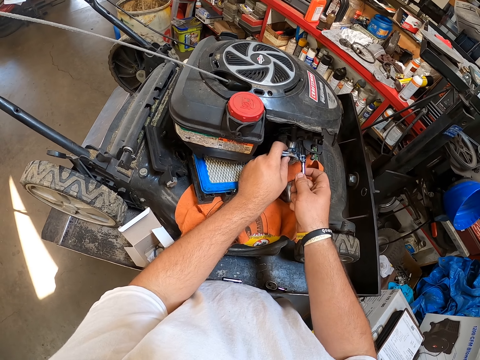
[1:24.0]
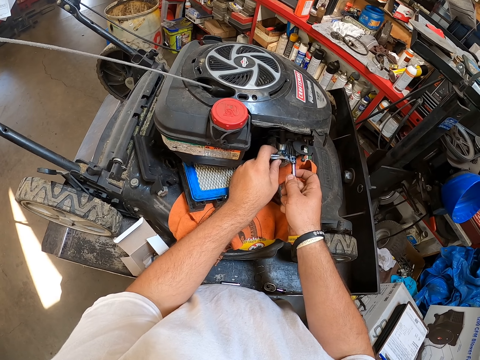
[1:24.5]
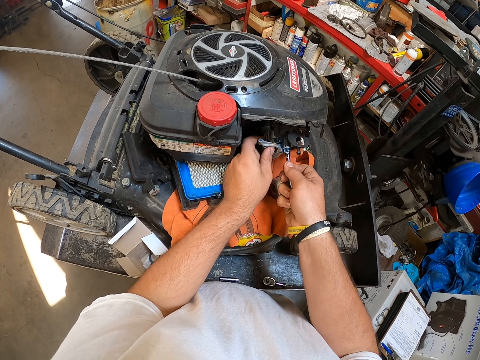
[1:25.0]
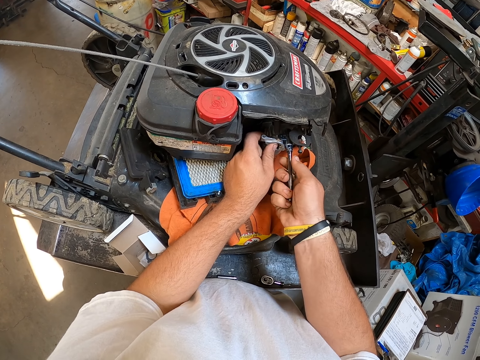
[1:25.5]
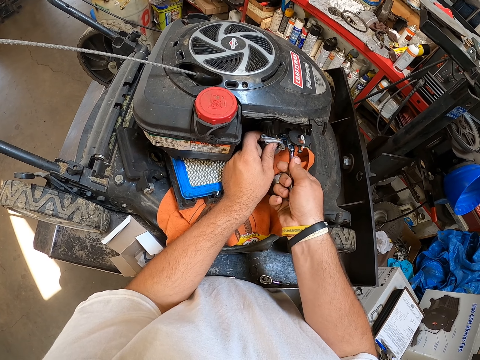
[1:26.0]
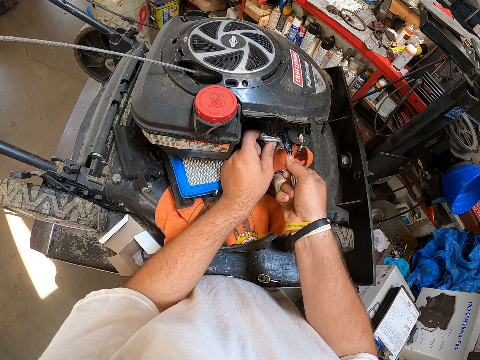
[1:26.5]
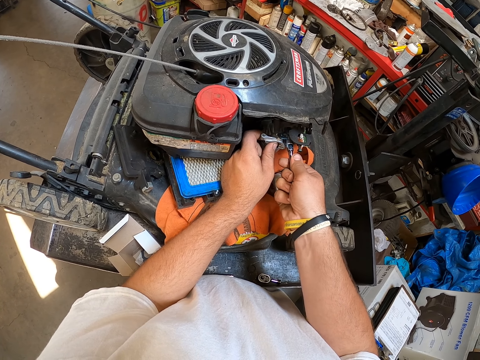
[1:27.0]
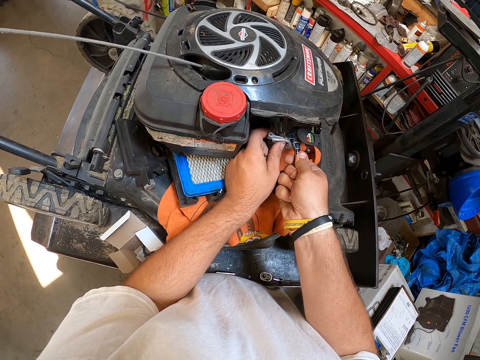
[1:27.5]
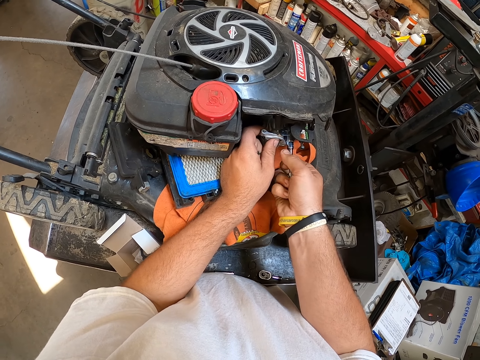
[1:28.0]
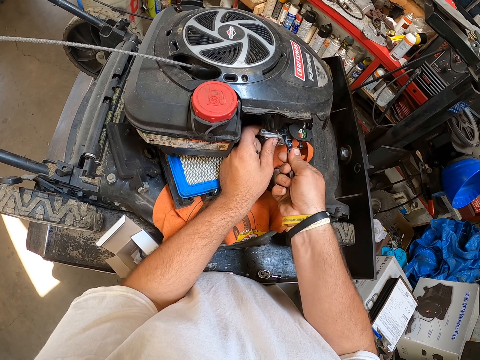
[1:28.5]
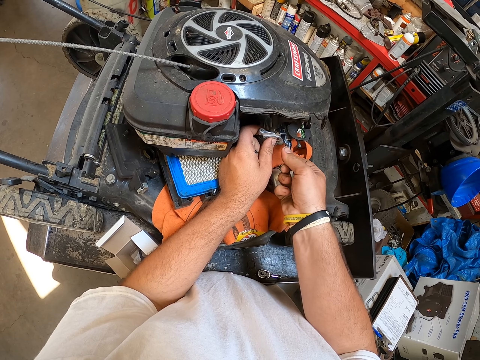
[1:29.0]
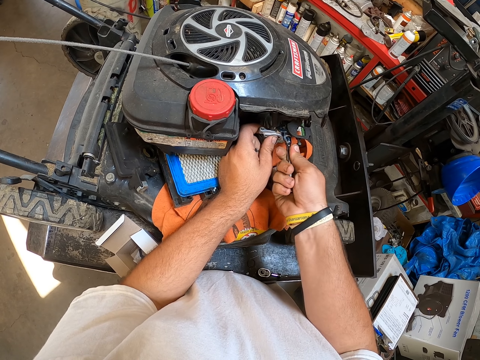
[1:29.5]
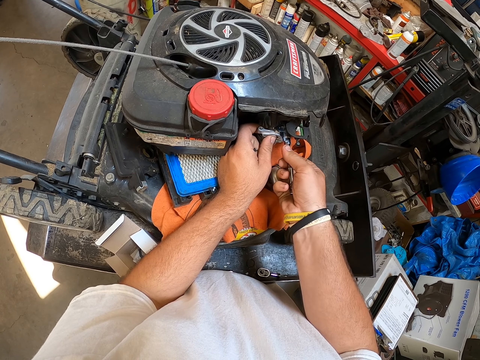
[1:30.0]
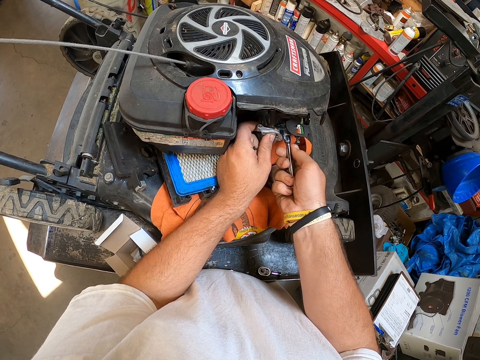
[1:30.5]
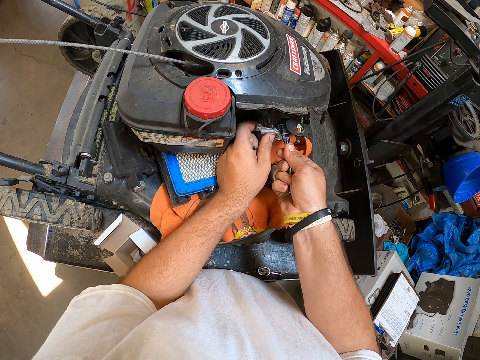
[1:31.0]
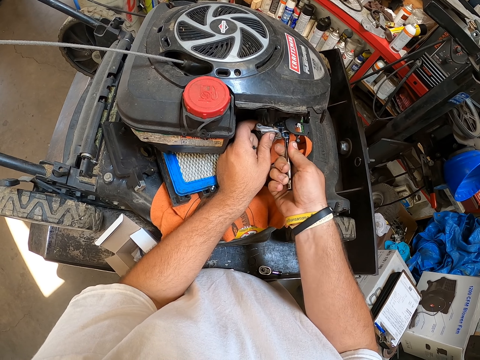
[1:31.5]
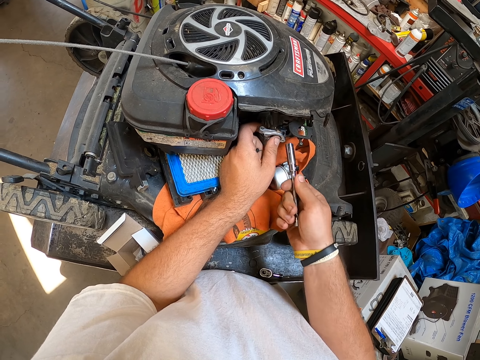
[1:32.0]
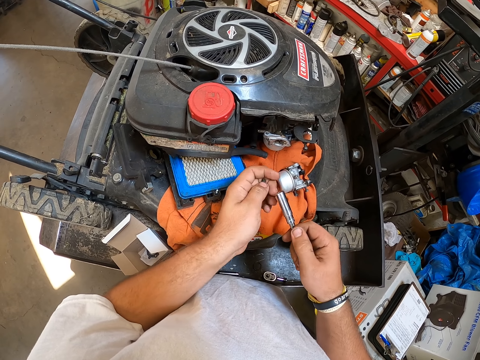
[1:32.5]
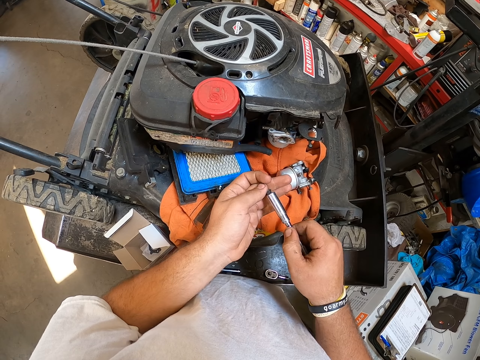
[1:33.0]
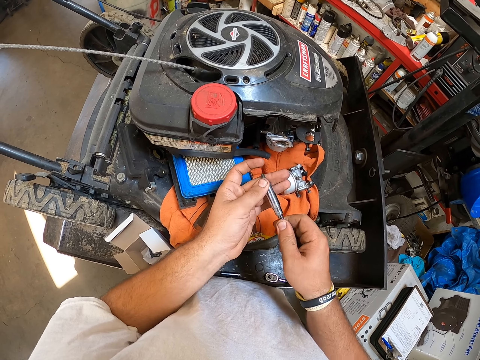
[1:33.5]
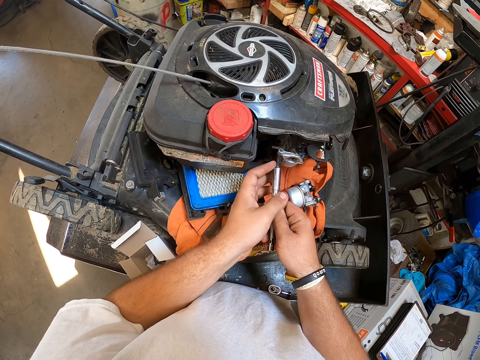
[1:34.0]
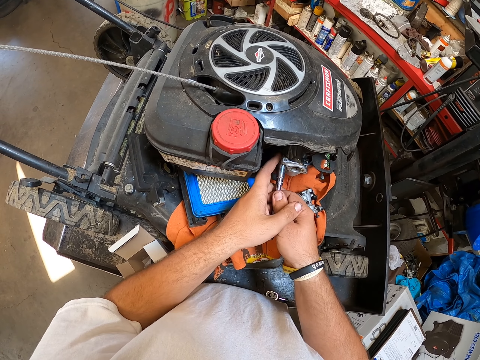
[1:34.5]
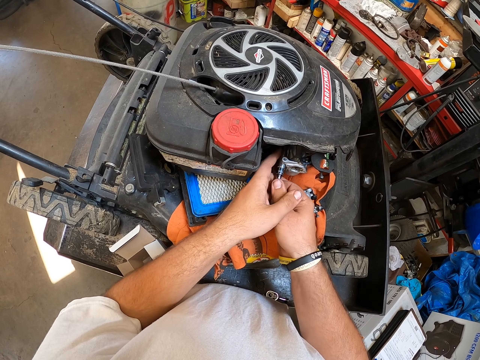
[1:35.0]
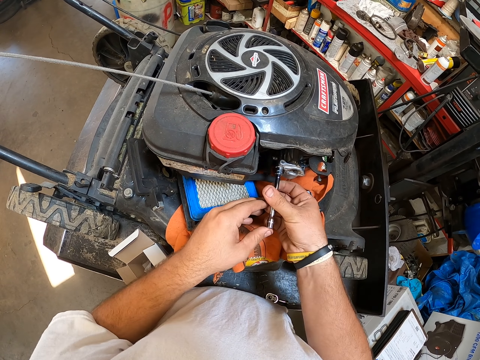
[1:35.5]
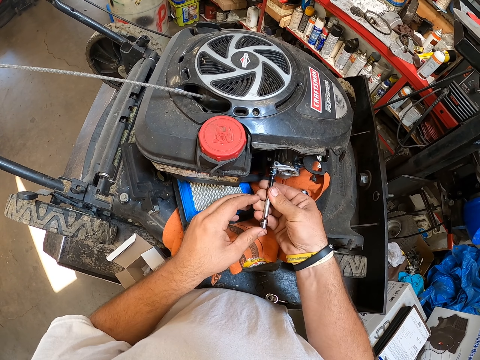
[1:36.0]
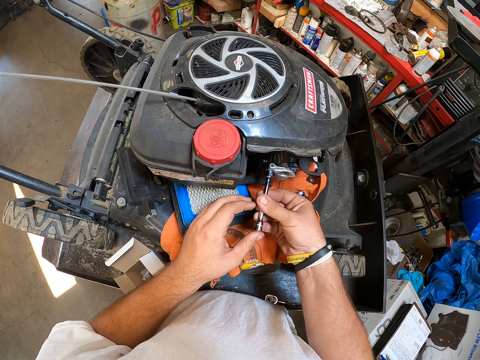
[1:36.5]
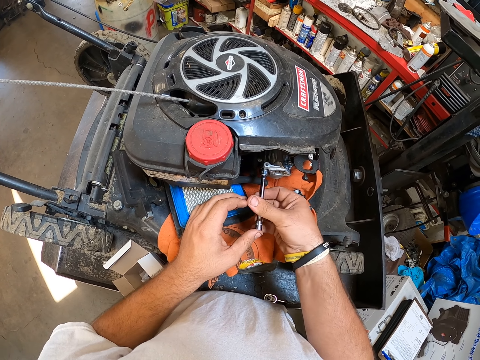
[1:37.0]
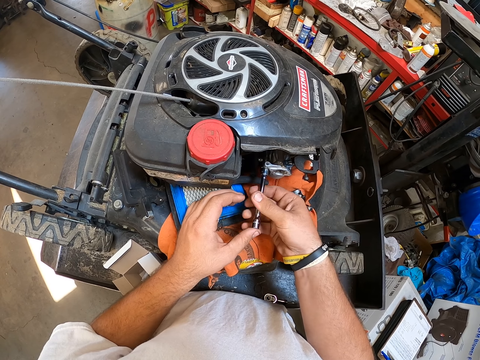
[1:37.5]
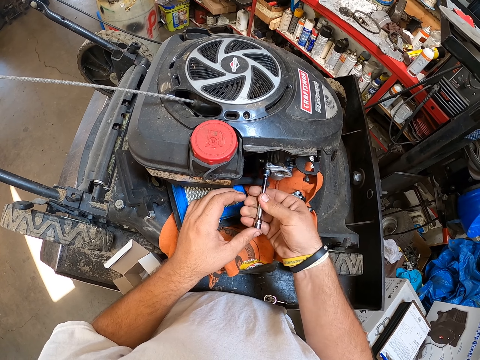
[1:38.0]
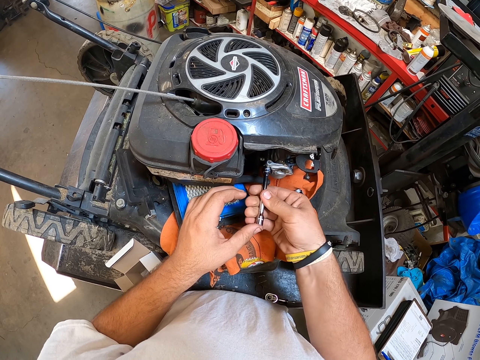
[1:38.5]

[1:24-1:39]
The camera wearer fixes the bolt into the lawn mower. They put a tool into the spark plug spanner. They fix something into the lawn mower.

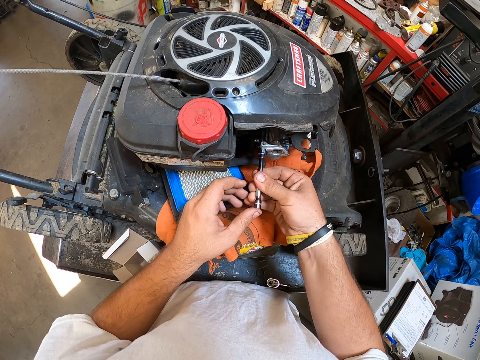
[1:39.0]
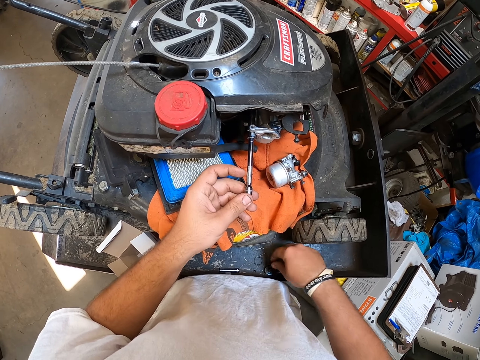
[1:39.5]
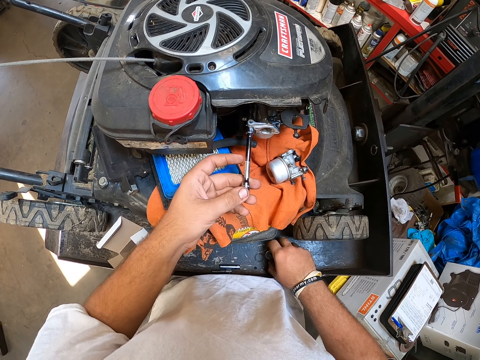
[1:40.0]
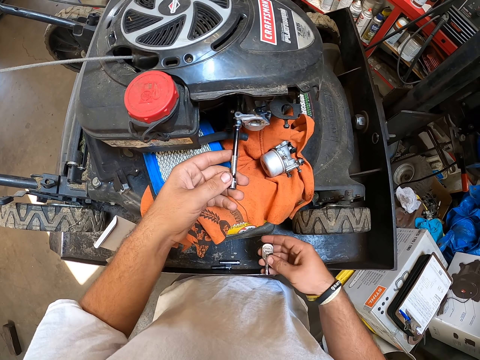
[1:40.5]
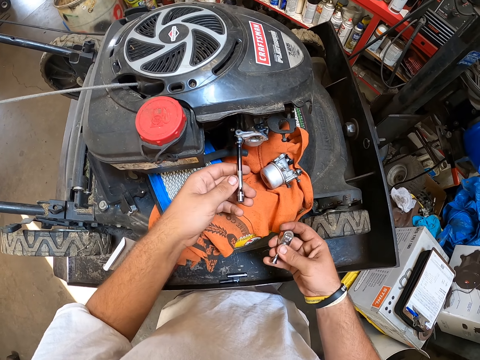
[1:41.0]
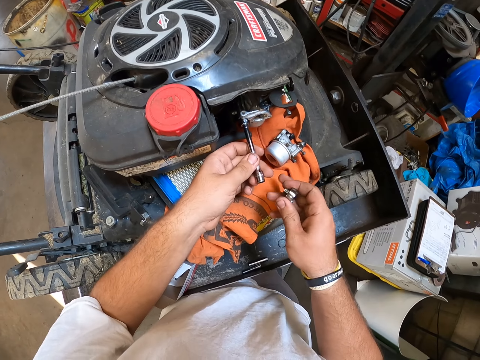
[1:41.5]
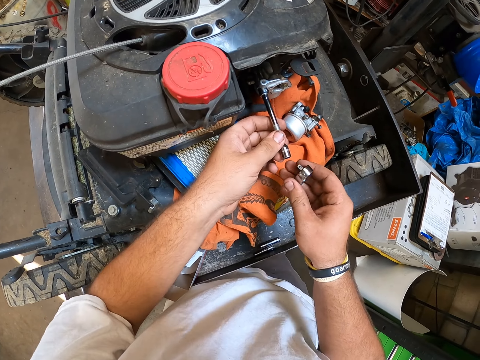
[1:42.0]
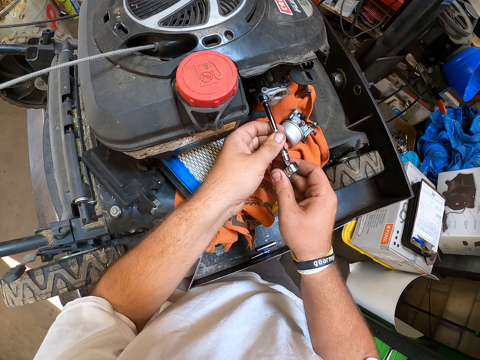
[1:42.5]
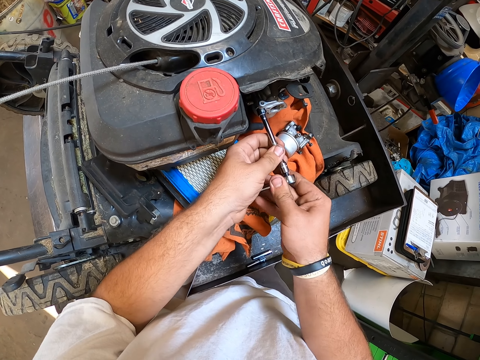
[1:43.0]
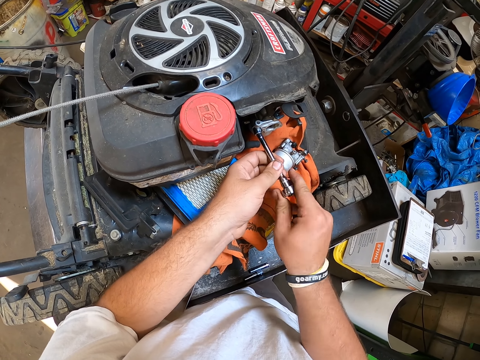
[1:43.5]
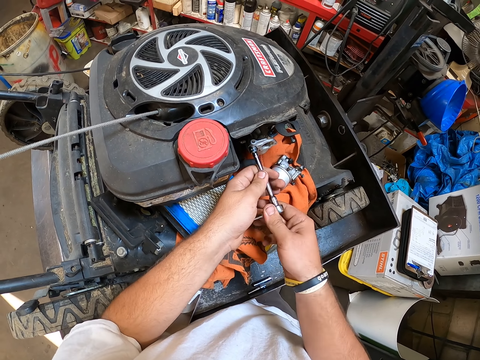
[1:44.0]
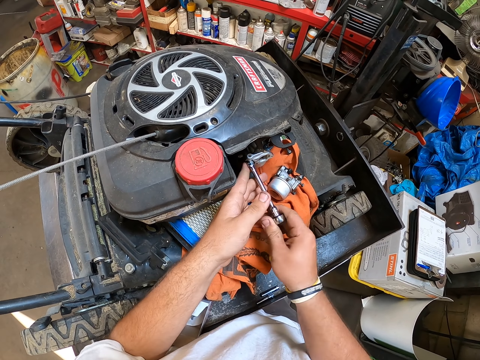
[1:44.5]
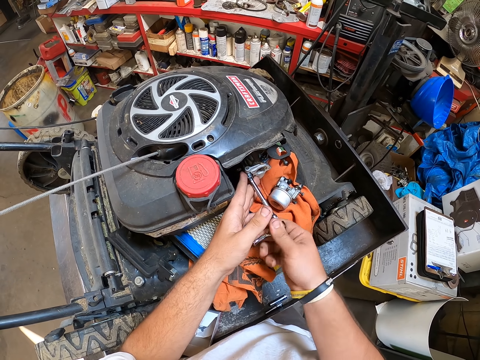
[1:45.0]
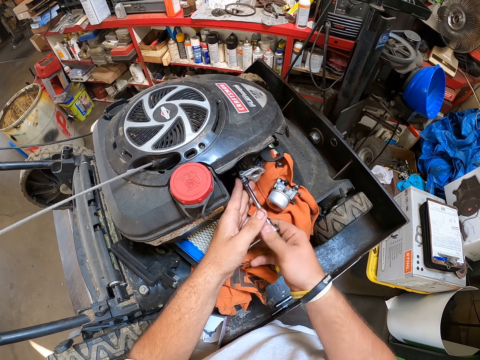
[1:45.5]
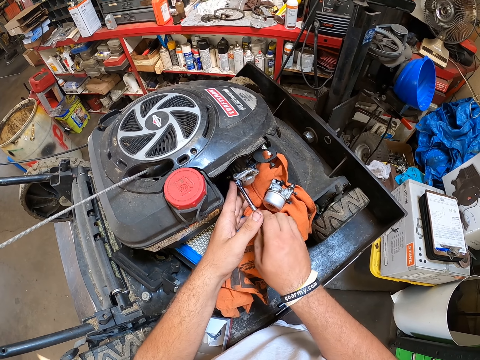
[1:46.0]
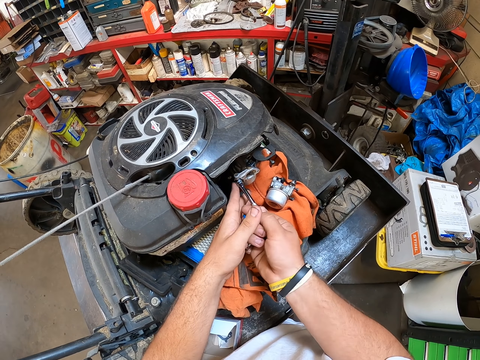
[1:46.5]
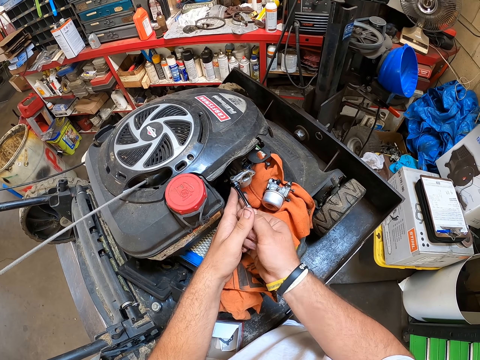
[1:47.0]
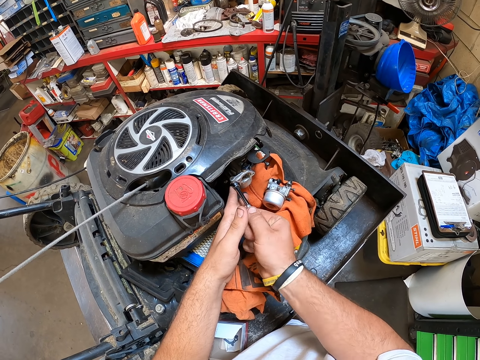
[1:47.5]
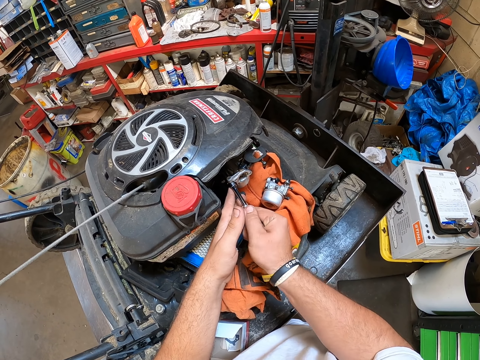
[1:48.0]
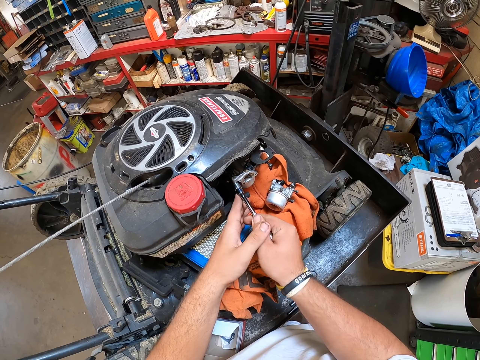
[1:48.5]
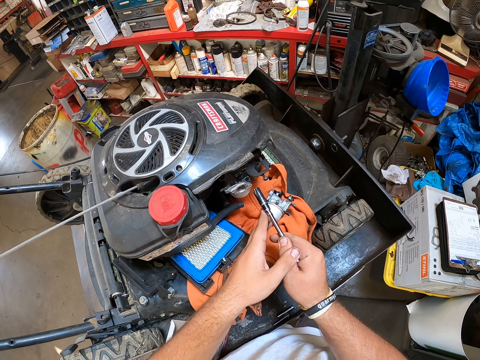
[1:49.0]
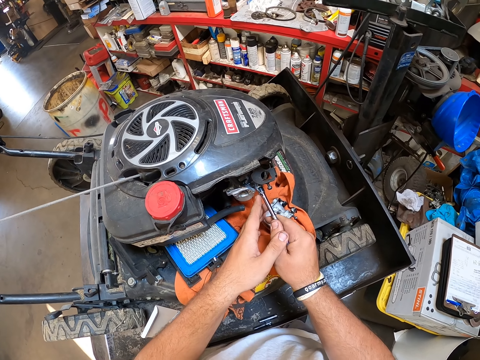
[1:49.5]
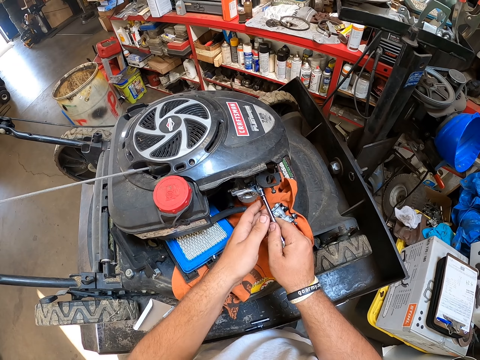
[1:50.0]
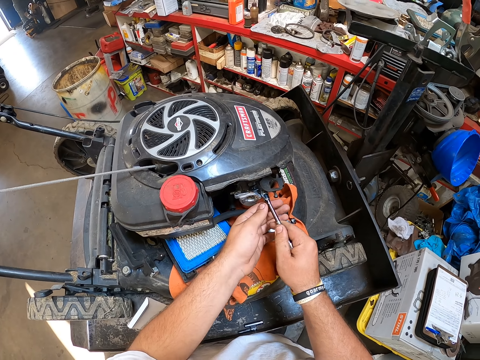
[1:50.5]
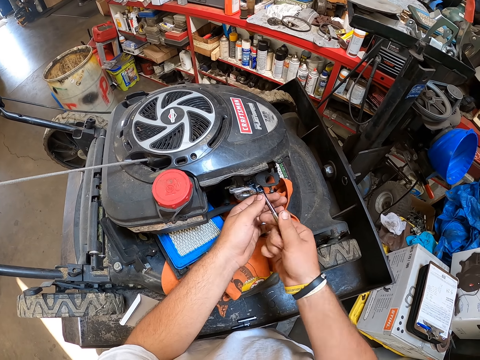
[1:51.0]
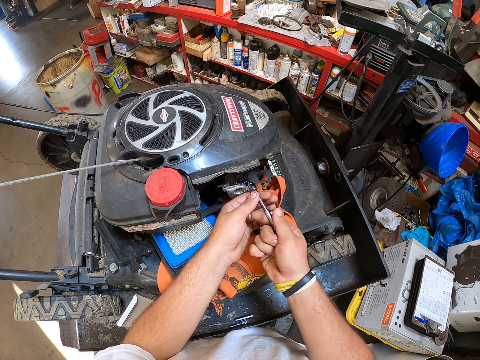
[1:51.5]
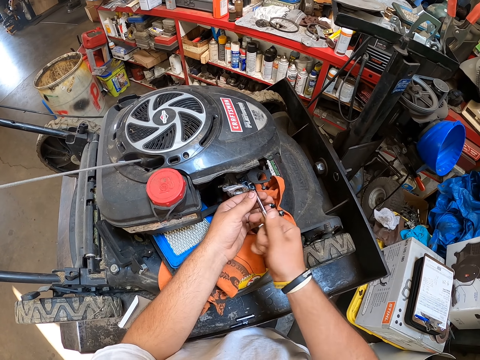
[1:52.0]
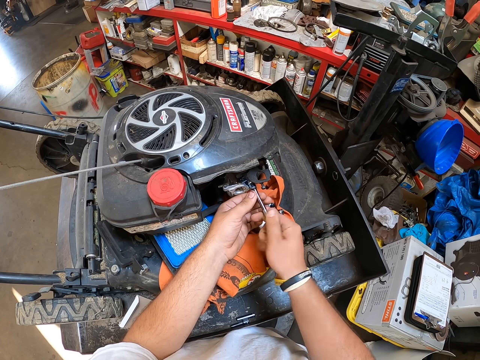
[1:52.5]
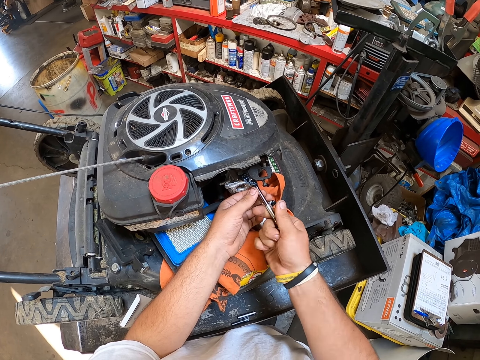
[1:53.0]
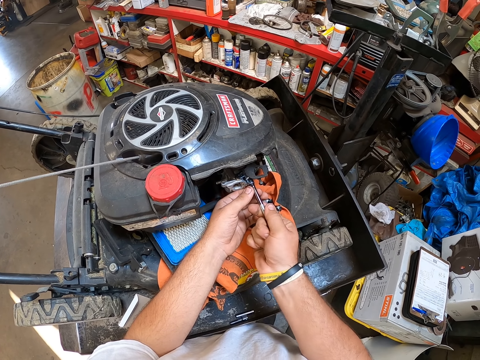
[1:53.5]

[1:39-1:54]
The camera wearer takes the bolts. They pick a spark plug wrench. They fix the spark plug wrench into the spark plug spanner. They fix something into the lawn mower. They tighten the bolt with the wrench.
